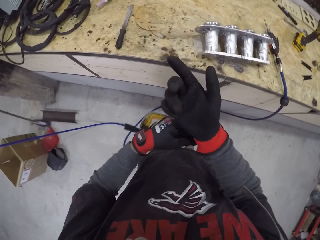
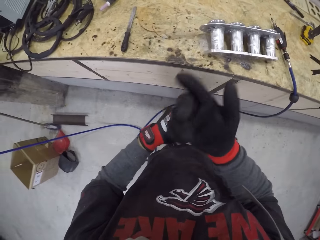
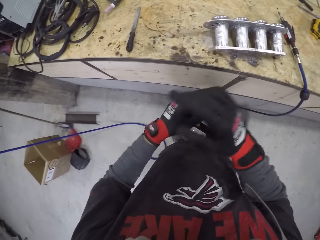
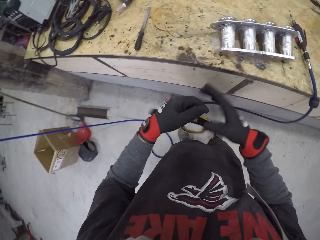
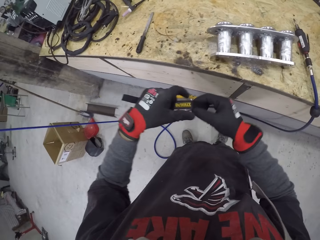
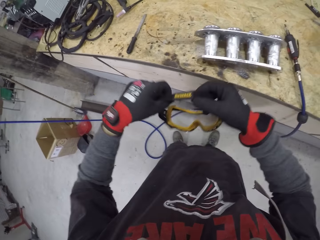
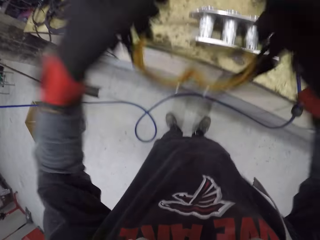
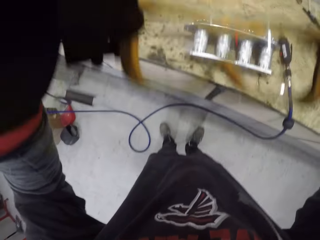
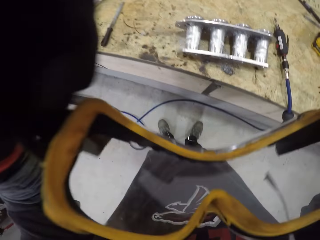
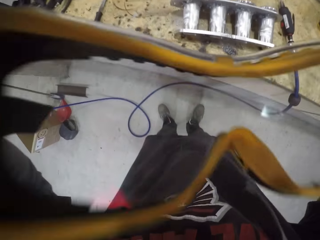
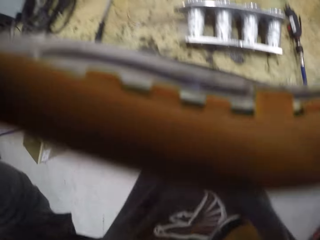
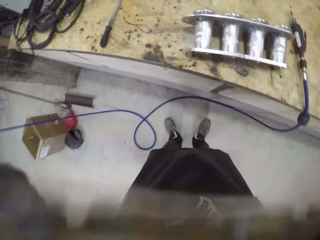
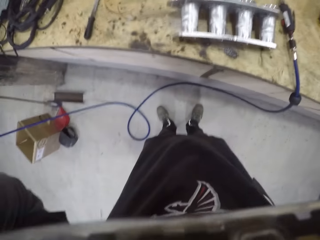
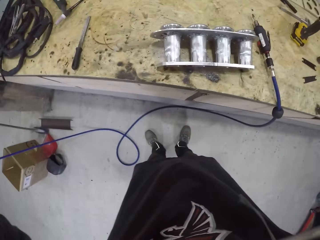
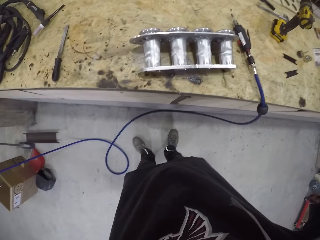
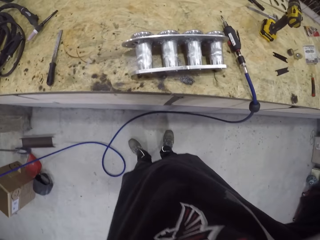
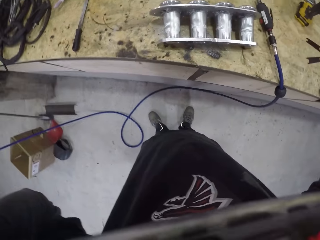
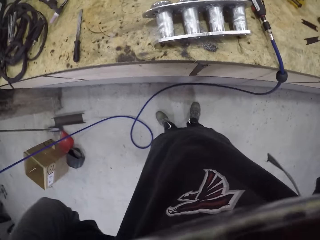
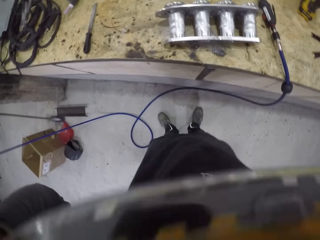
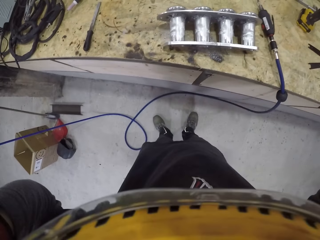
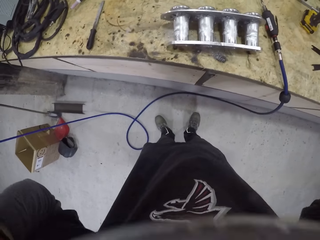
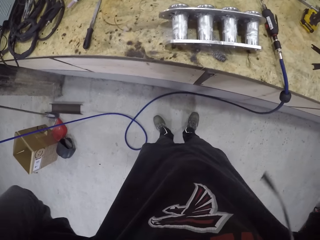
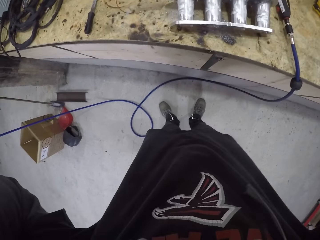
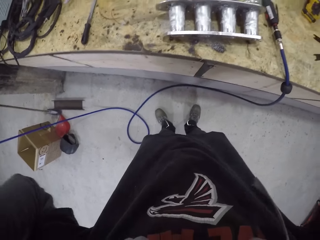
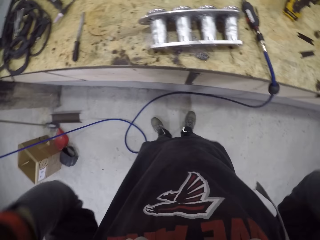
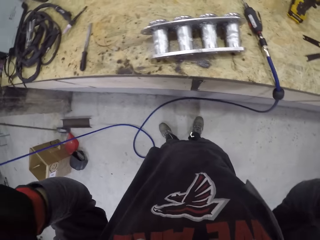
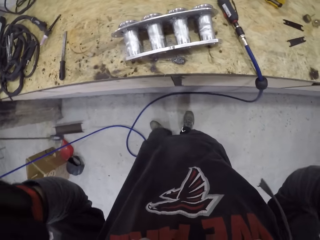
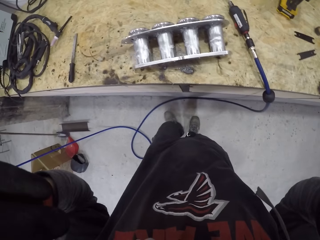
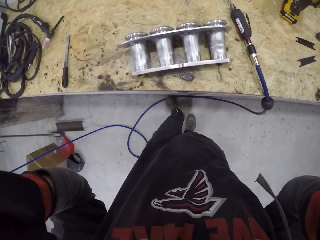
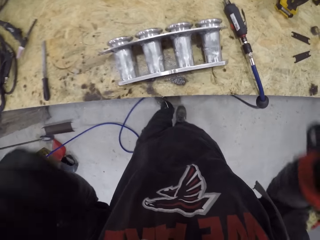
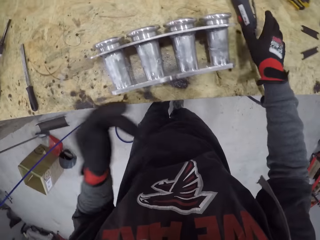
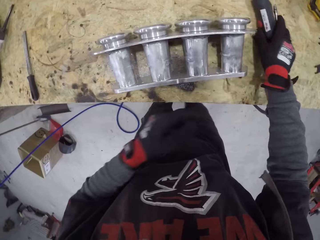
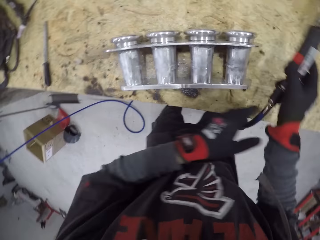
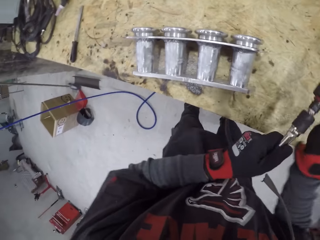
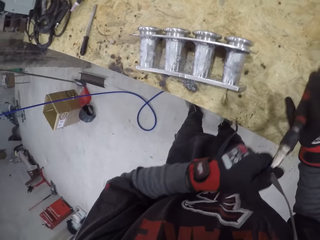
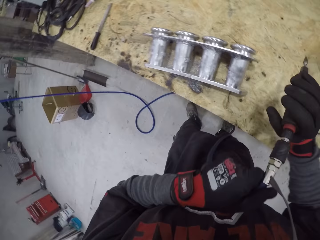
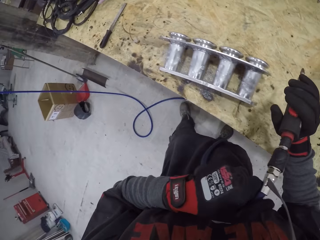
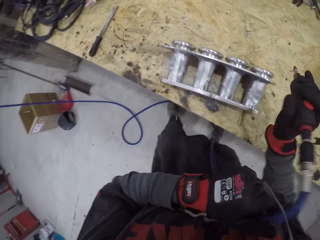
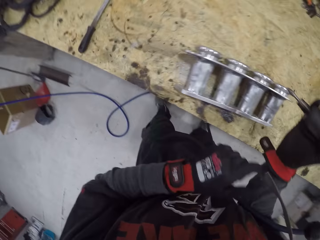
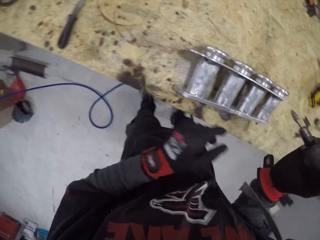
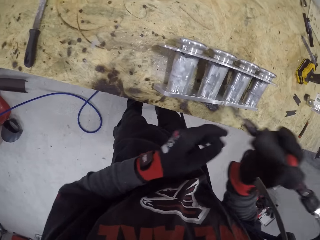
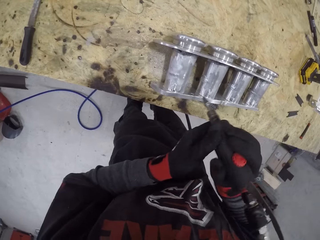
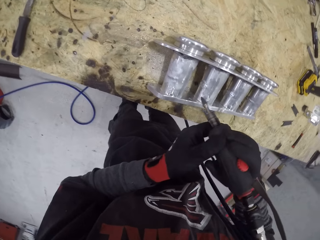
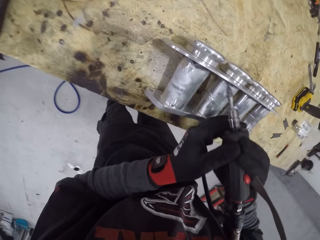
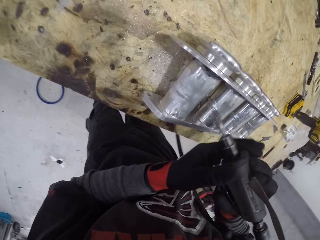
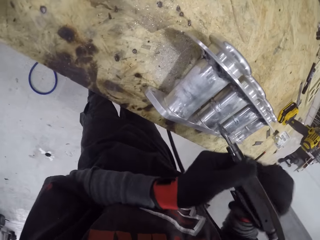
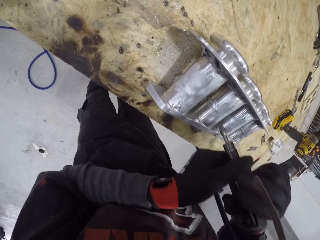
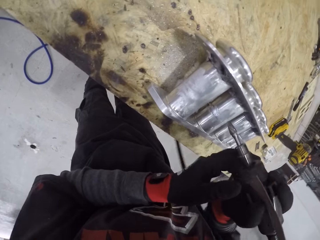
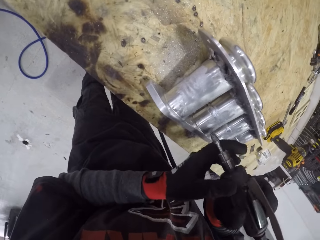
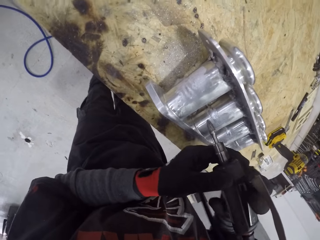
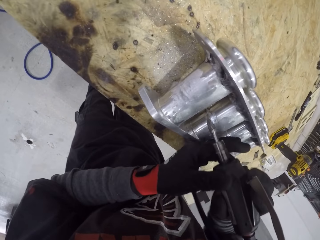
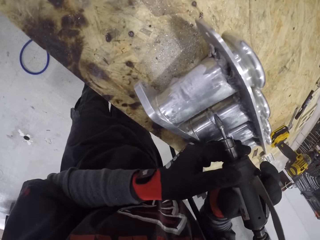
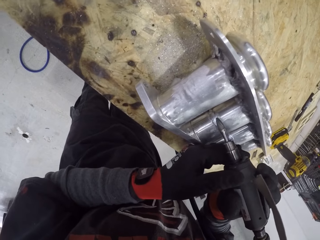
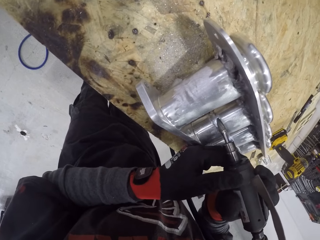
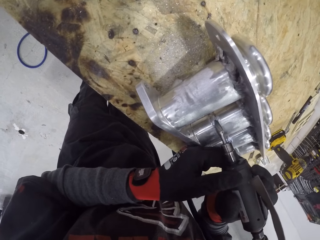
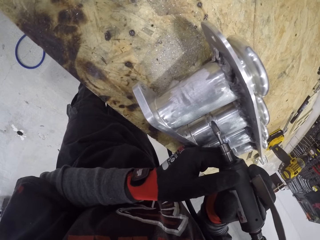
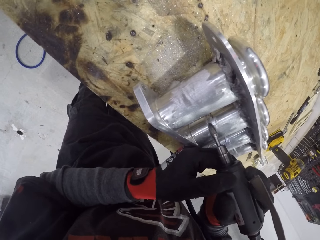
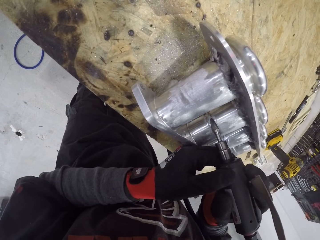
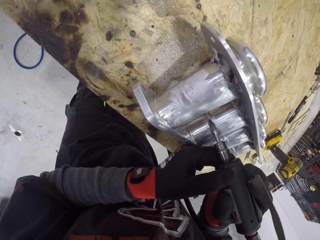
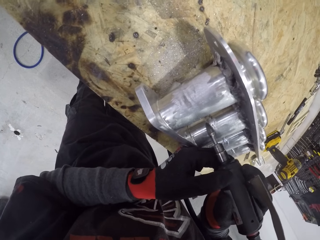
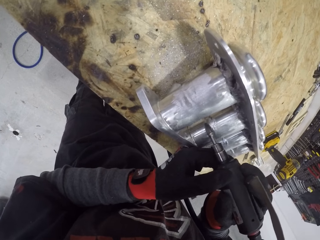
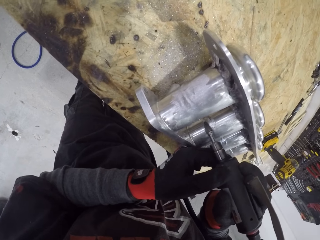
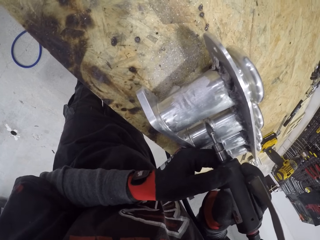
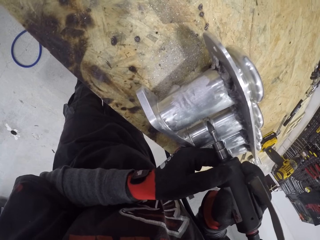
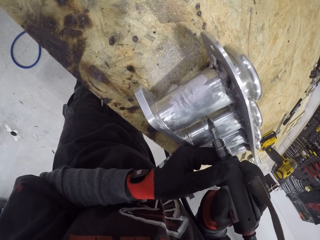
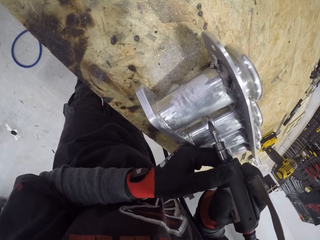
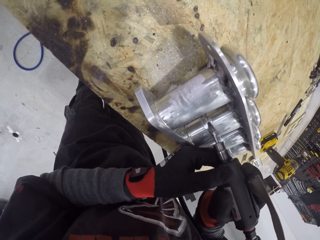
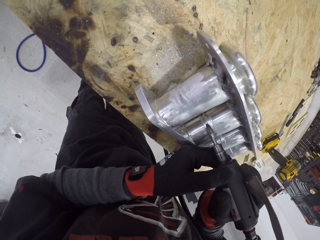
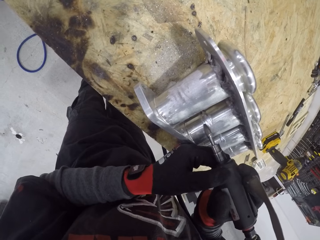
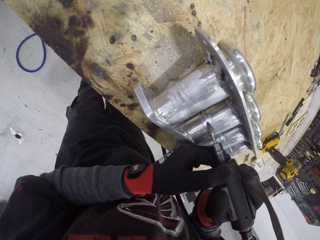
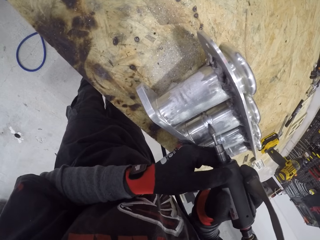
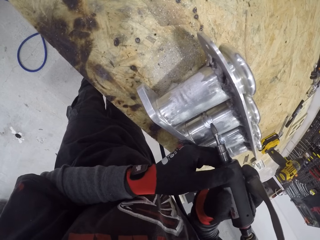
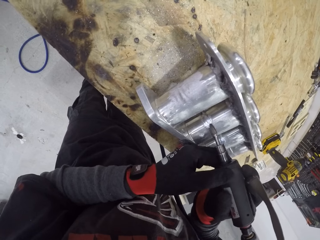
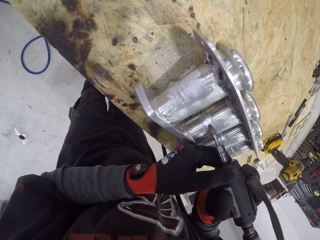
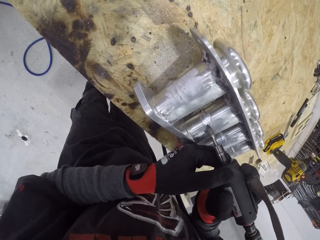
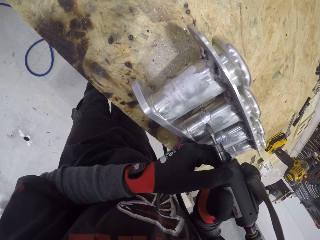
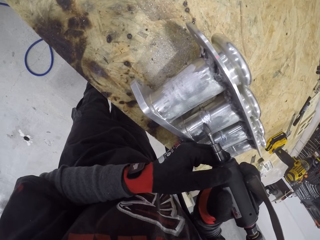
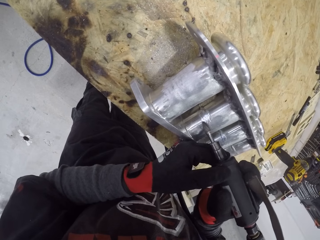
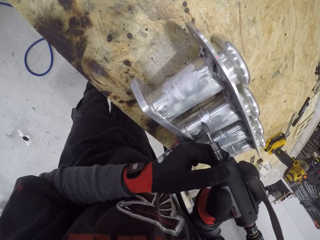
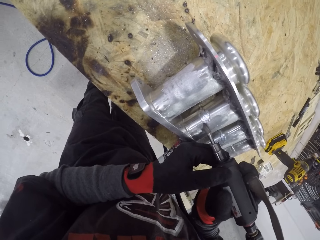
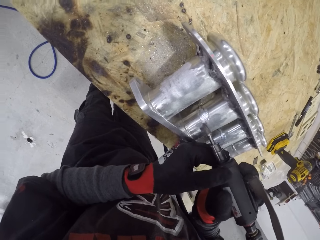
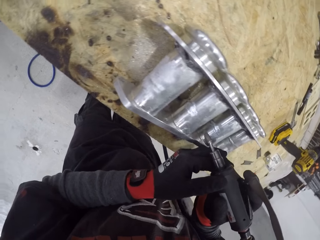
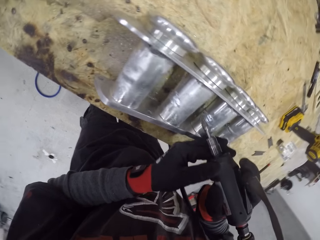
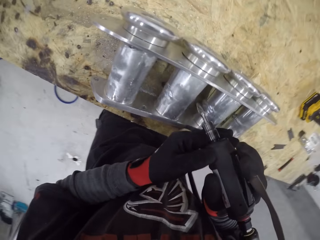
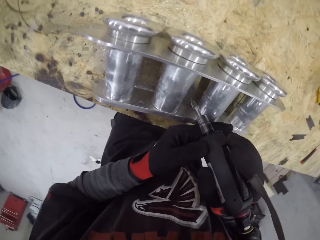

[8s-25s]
The camera wearer wears welding goggles on his face. He picks the soldering machine from a table with his right hand. He holds the soldering machine with both hands. He solders an engine cylinder on the table with the soldering machine with both hands. He scratches the metal.

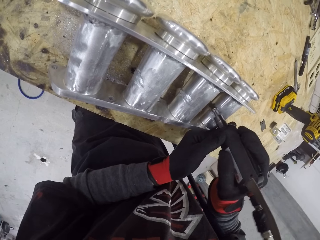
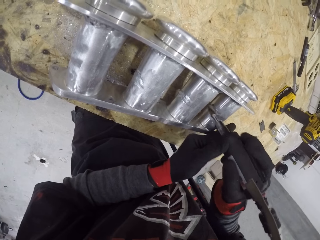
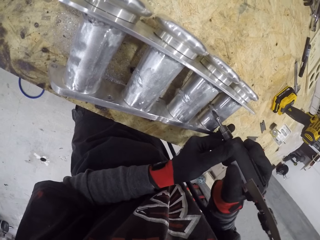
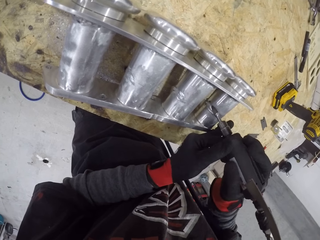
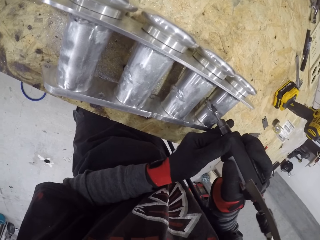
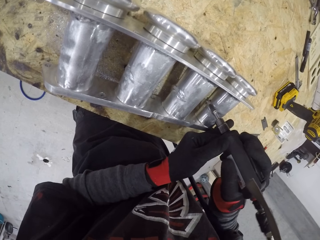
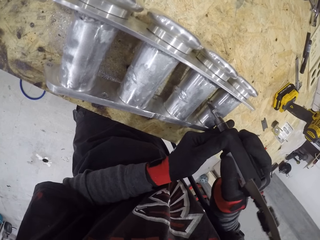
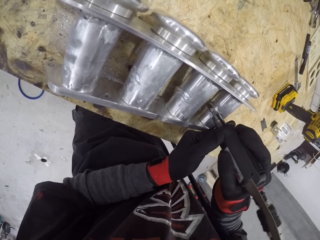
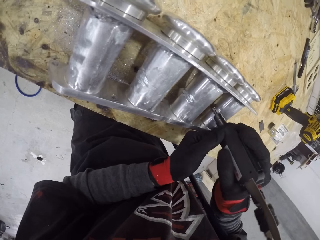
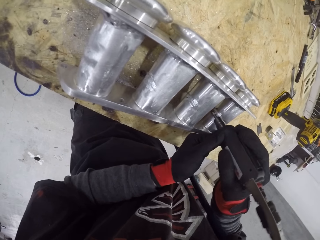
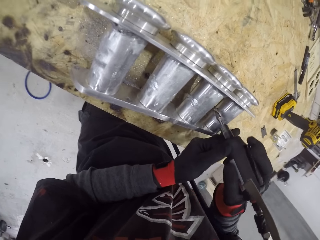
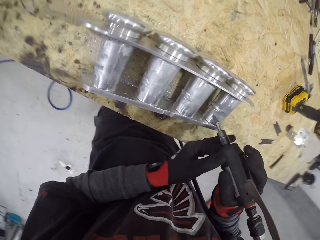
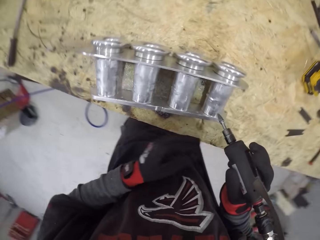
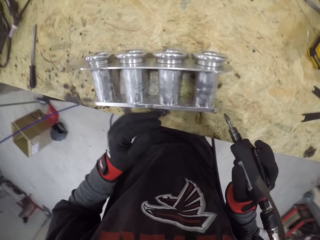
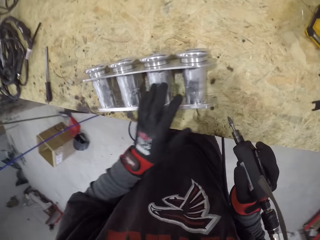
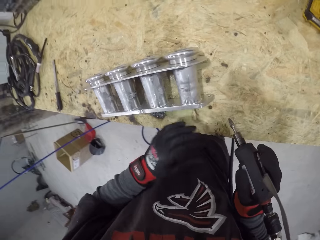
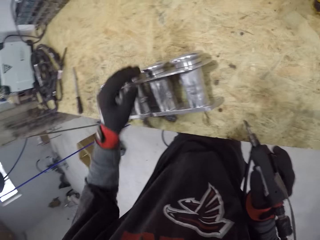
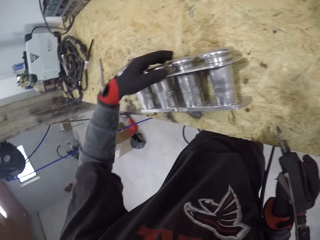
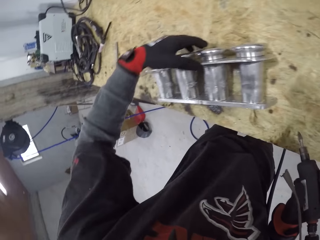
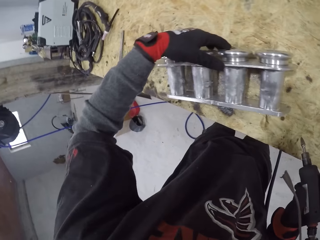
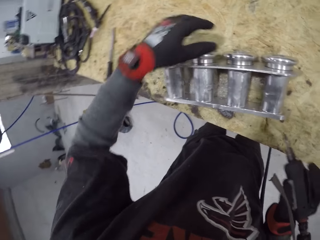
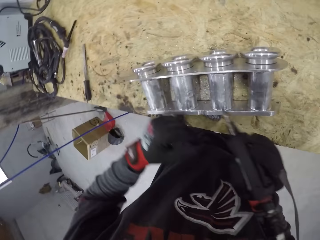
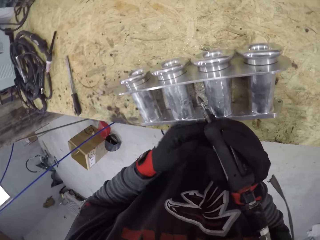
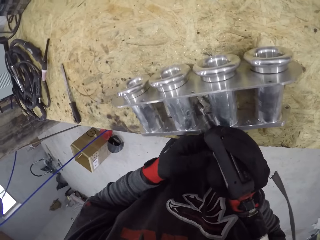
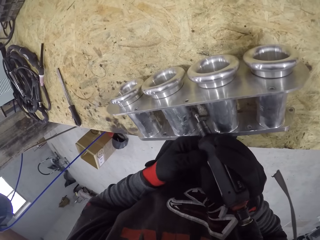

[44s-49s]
The camera wearer dusts the engine with his left hand.
